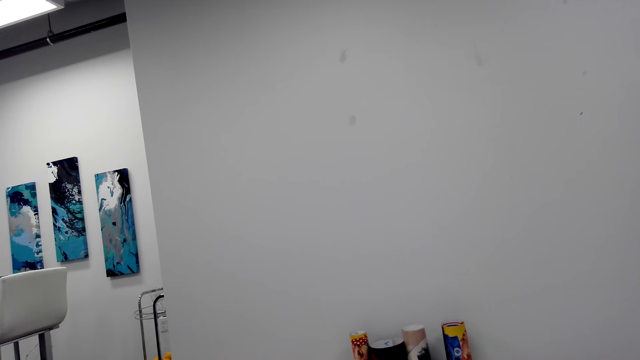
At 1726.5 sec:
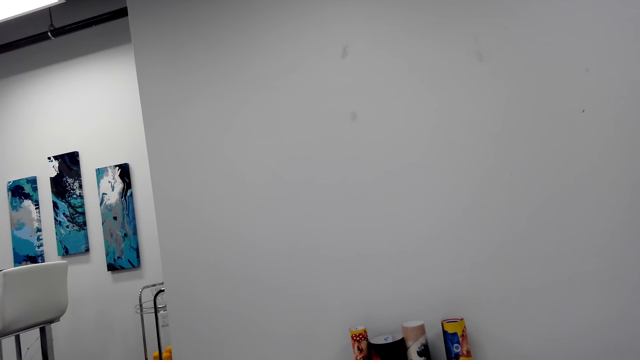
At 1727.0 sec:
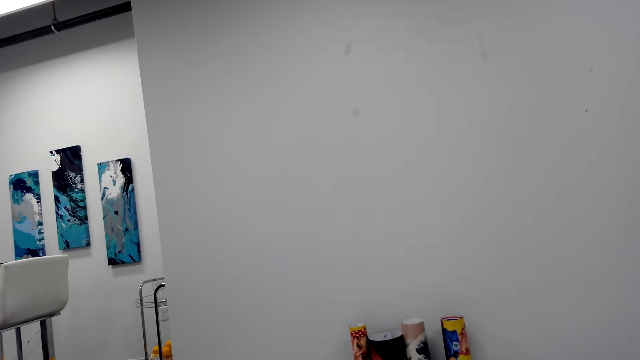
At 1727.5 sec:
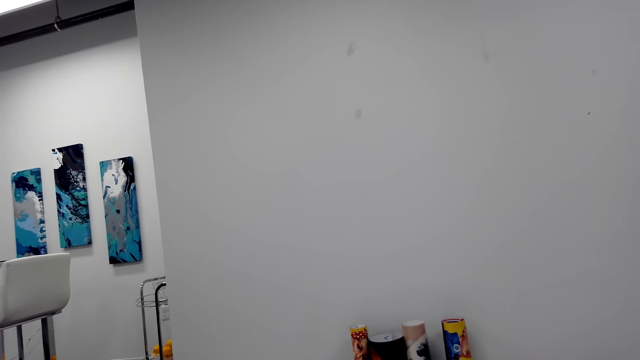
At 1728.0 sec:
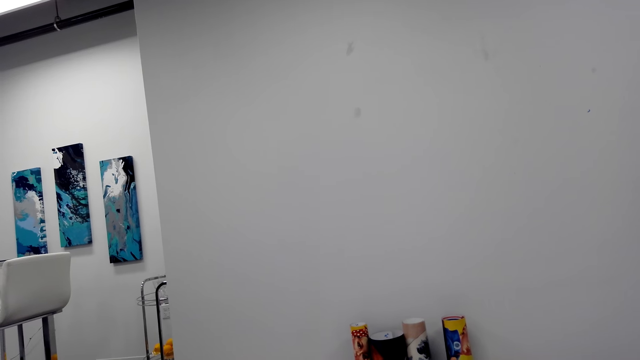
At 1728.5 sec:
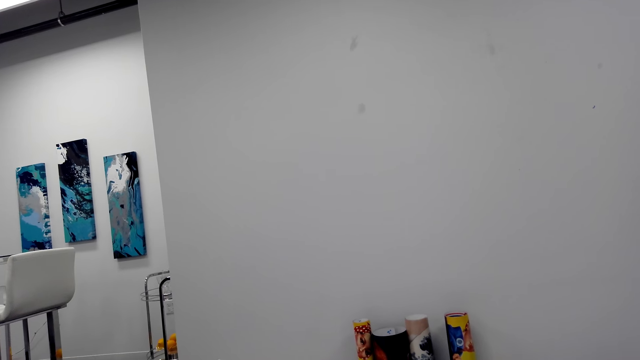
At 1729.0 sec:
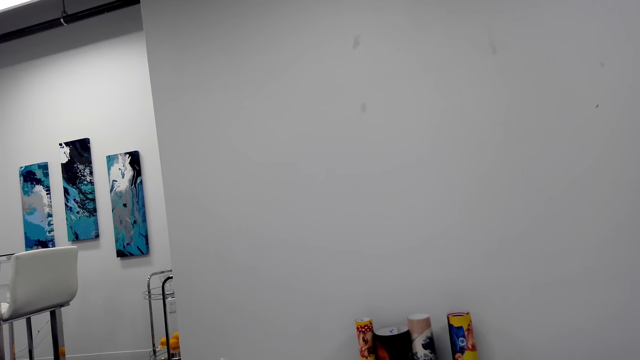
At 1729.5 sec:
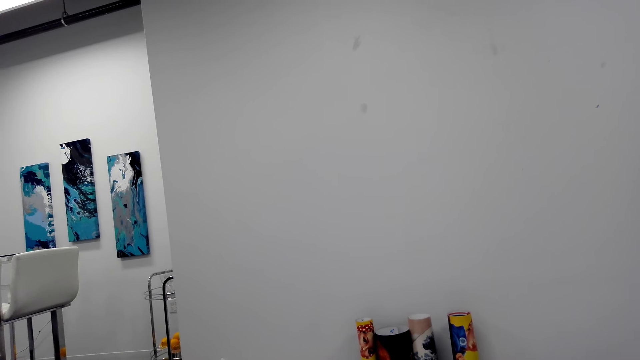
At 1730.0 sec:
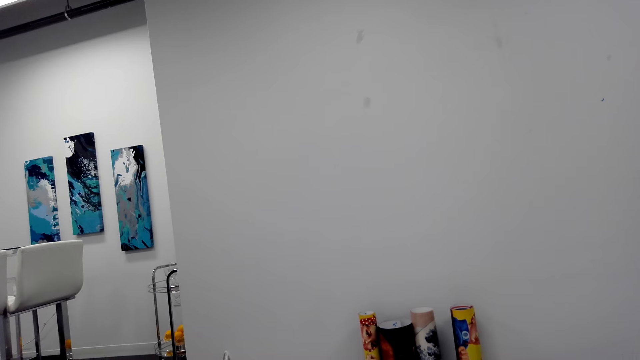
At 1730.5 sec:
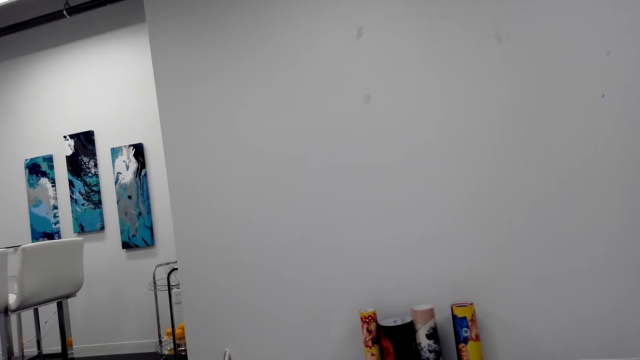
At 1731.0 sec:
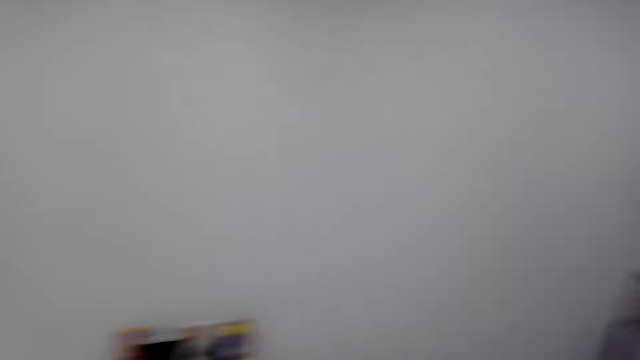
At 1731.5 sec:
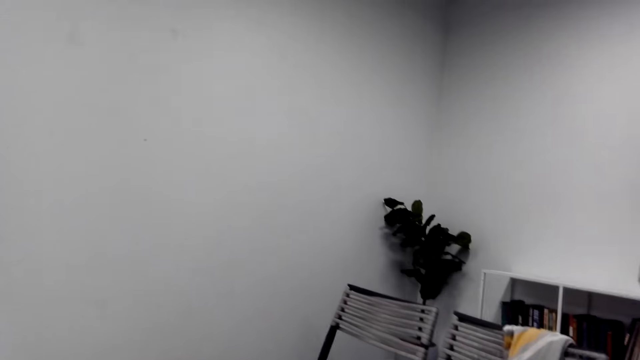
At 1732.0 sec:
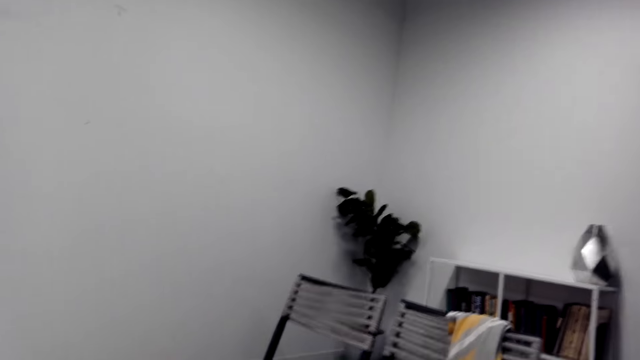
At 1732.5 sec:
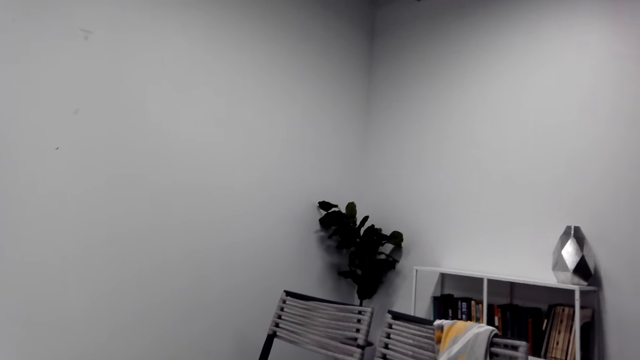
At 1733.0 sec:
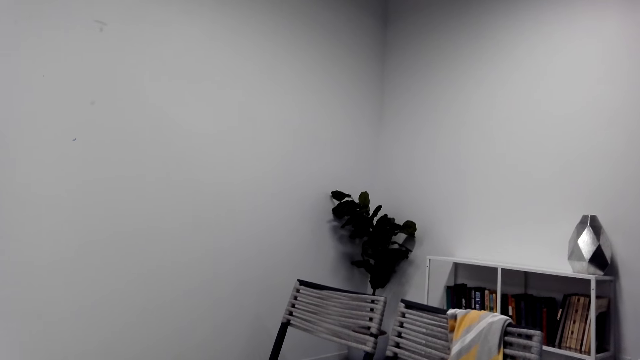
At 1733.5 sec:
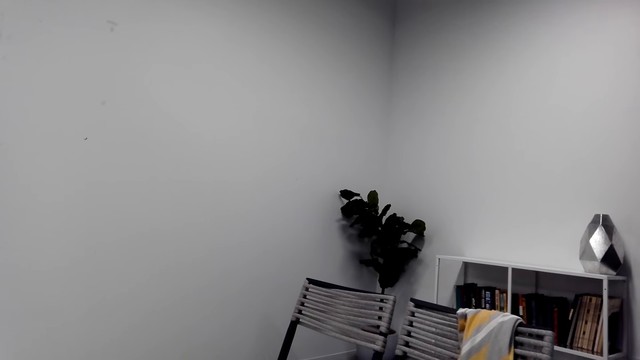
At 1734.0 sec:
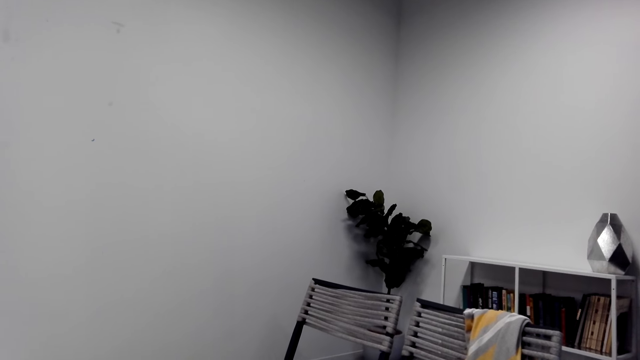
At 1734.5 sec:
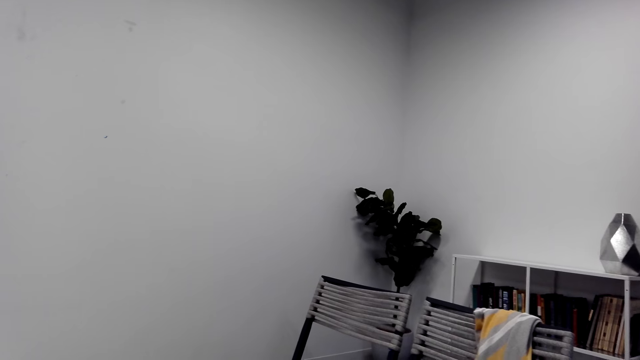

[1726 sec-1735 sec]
The camera wearer stares at the paintings. They look around the apartment.

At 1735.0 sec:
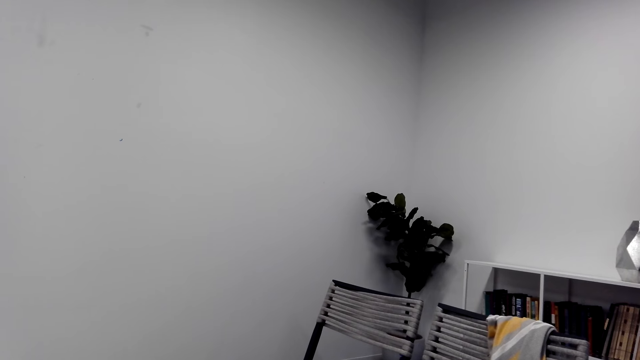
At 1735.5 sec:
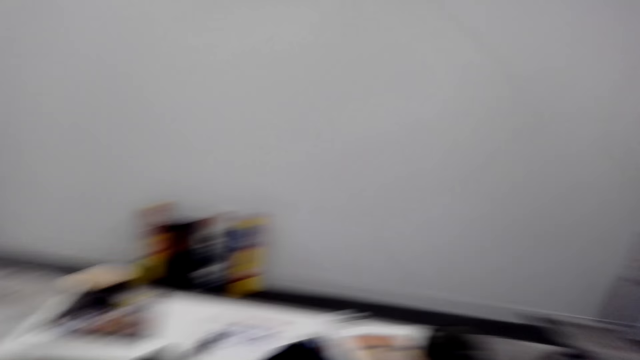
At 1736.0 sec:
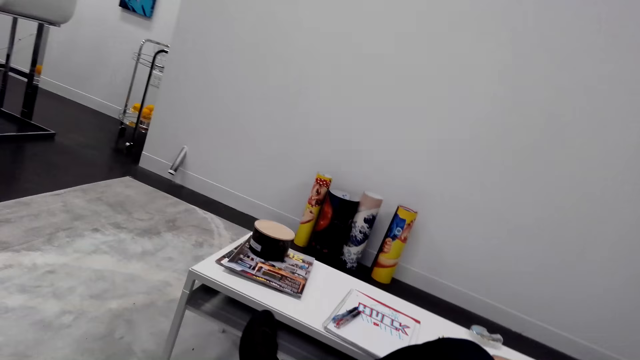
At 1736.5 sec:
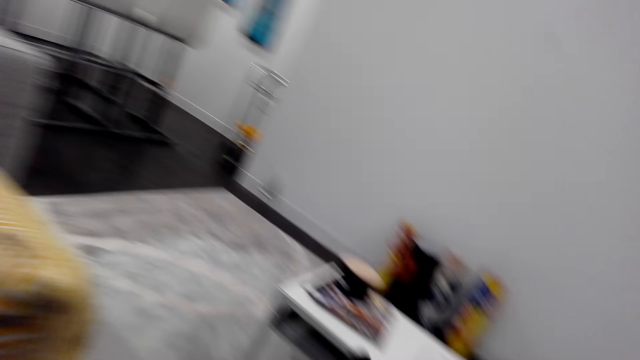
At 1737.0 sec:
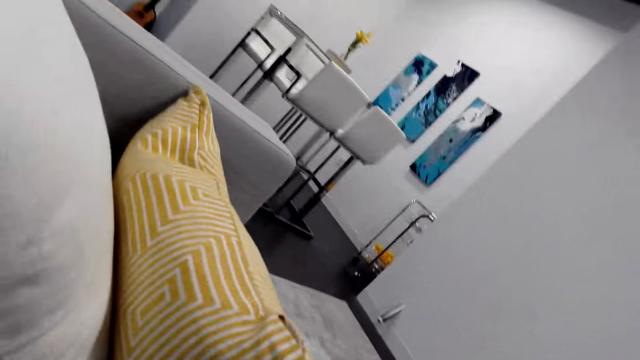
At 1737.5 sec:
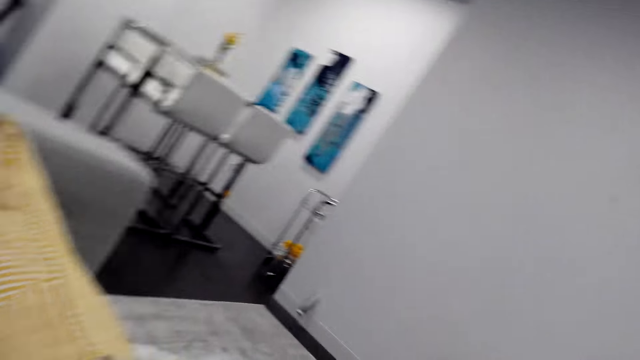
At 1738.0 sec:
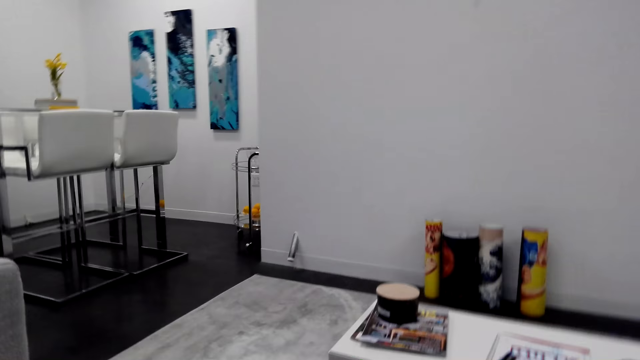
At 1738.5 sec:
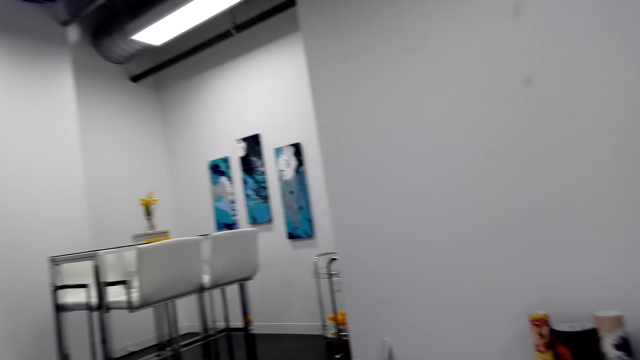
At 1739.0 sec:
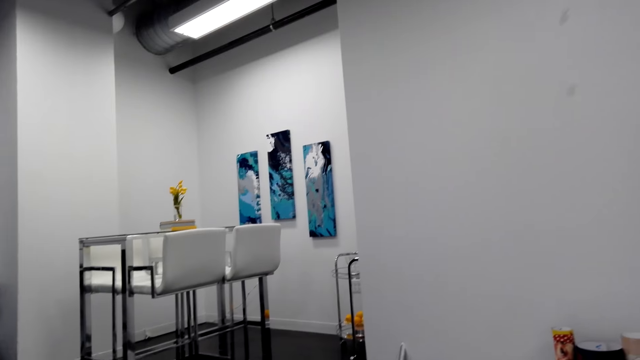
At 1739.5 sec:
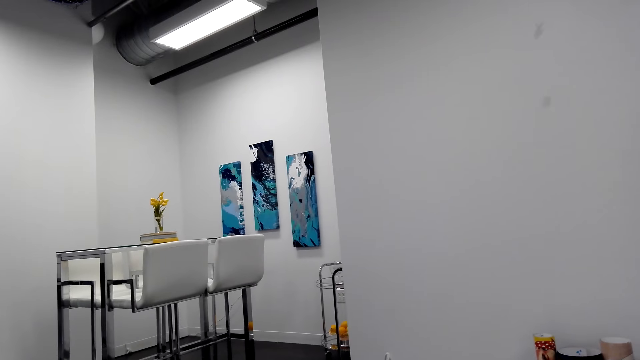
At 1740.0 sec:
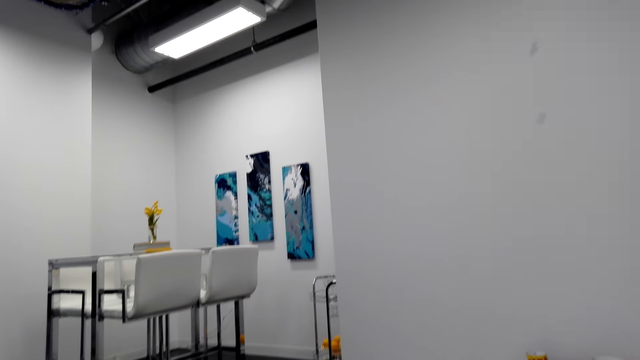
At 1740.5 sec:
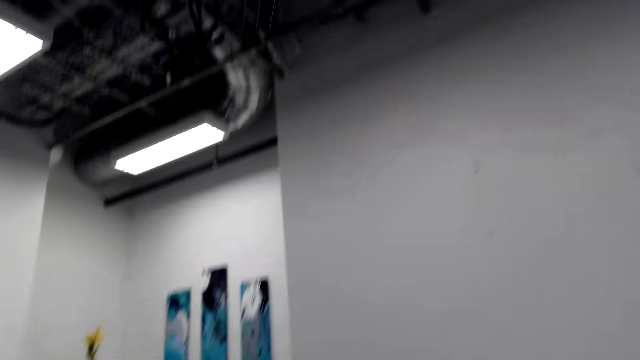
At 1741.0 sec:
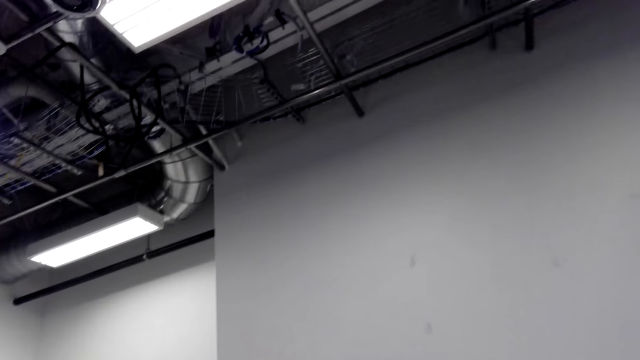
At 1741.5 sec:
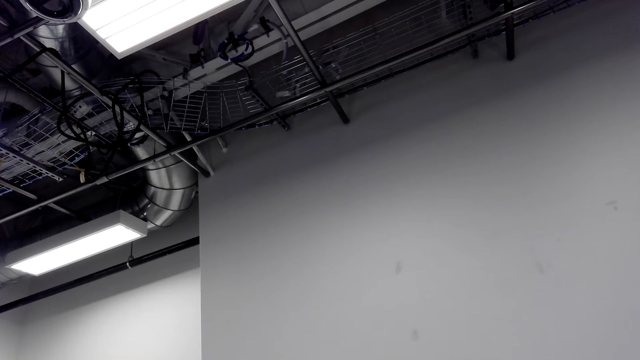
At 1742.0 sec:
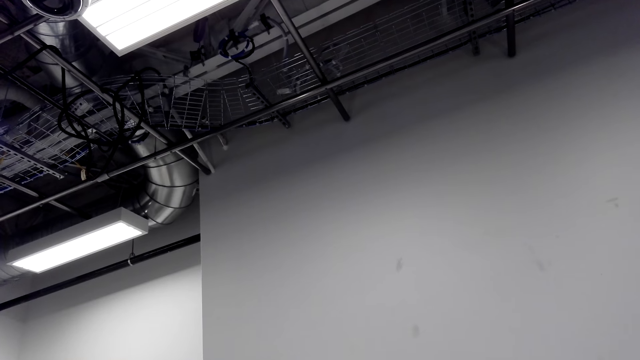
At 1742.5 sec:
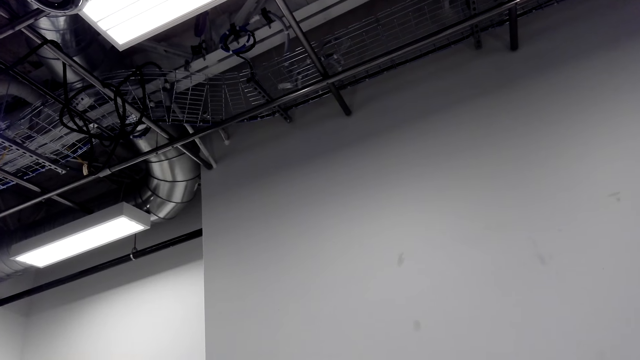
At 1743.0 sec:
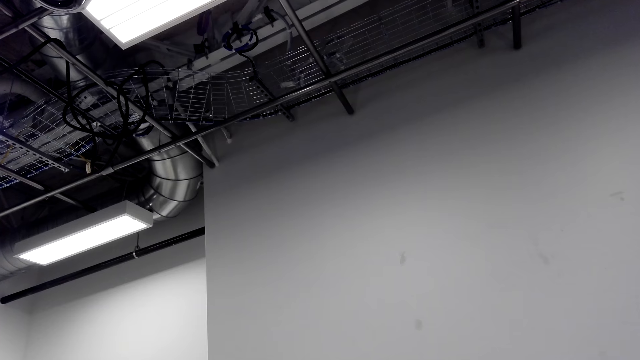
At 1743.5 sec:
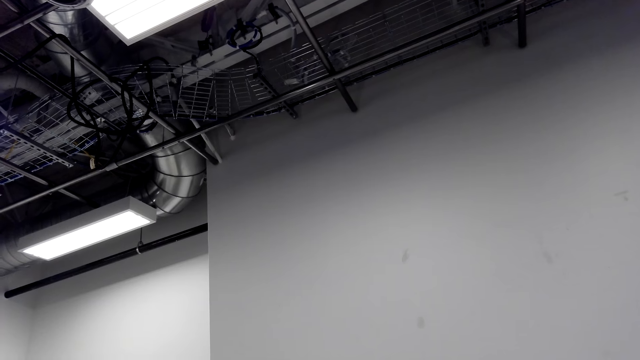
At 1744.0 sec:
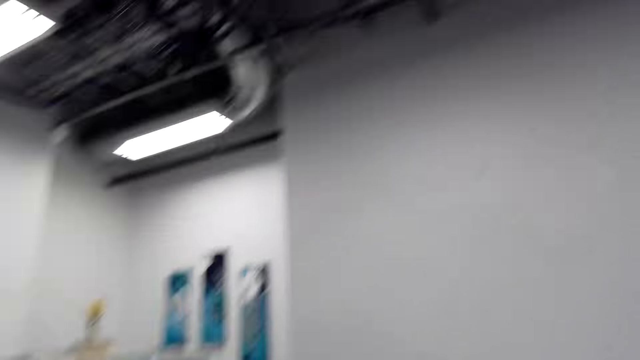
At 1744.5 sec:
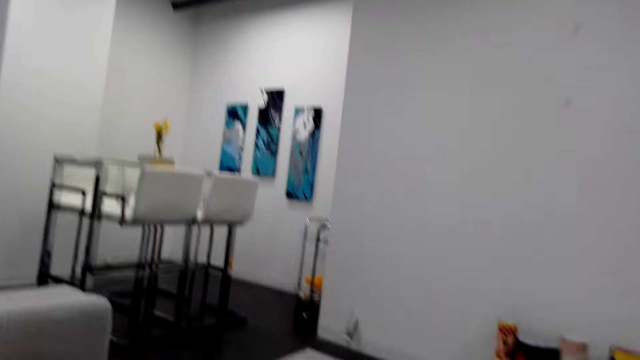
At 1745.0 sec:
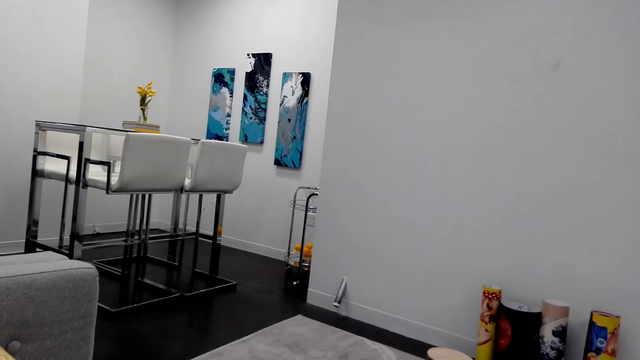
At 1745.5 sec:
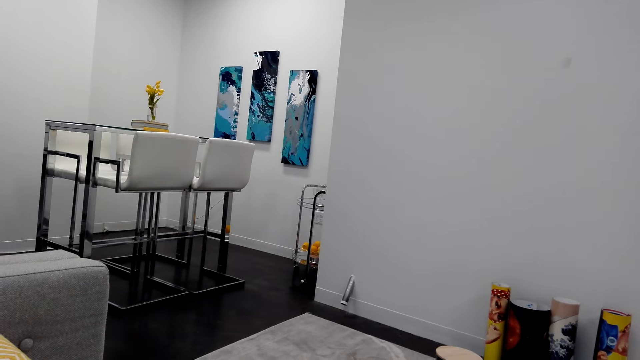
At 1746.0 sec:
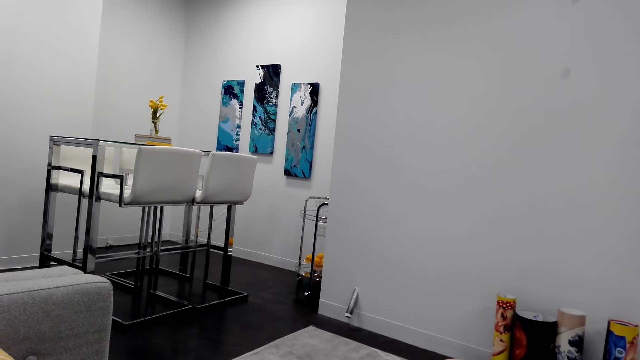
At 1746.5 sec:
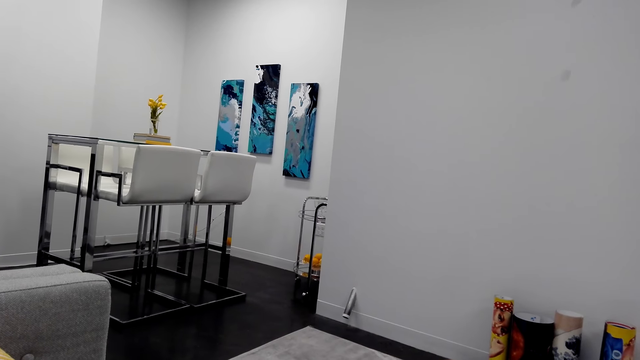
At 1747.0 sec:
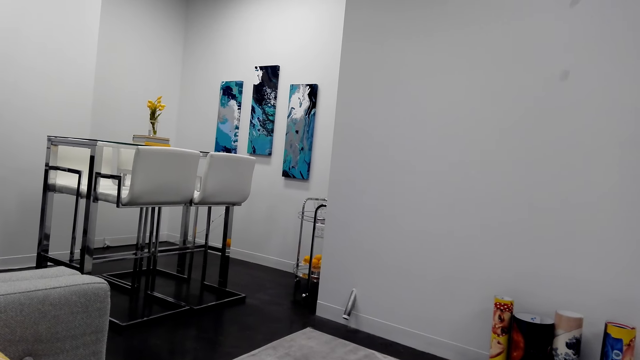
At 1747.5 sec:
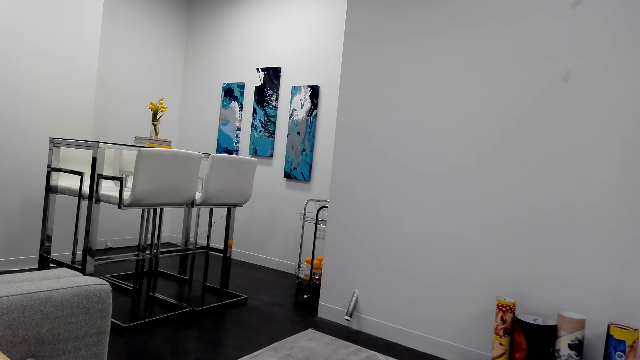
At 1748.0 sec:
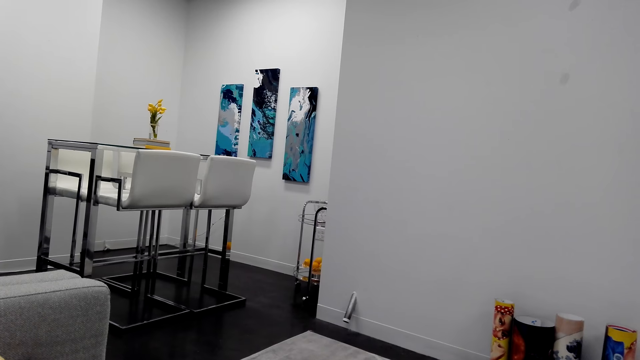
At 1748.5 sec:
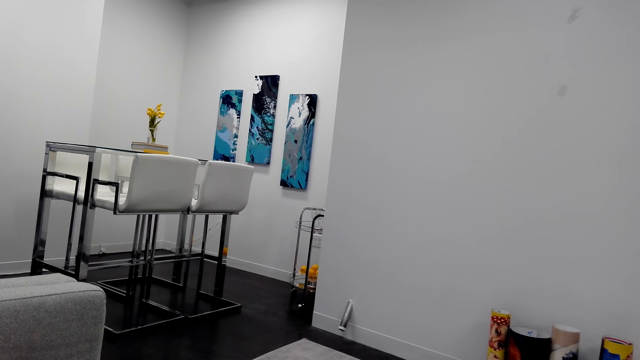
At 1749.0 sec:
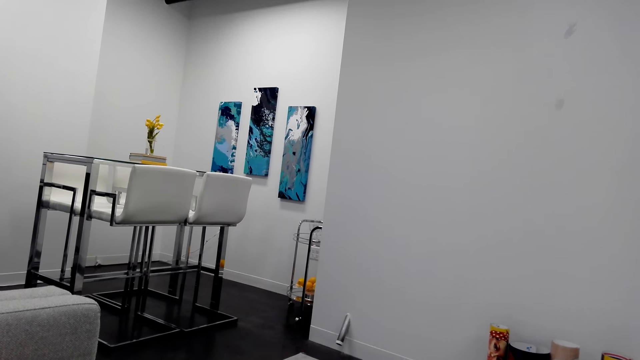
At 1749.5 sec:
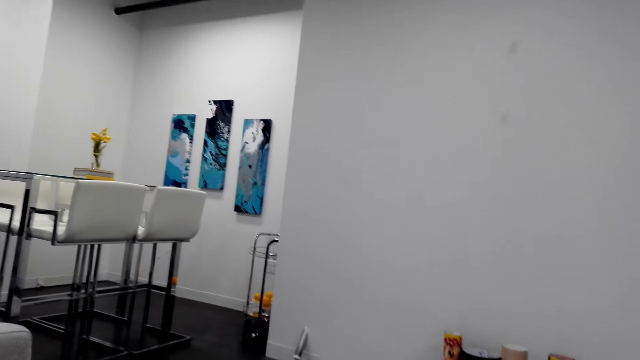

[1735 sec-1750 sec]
The camera wearer talks to a person. They look around the apartment. They talk to the person.
